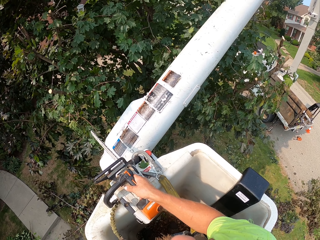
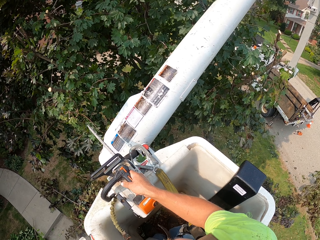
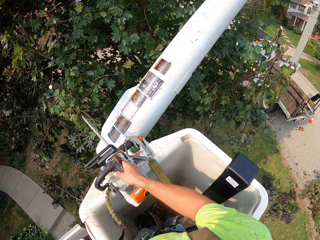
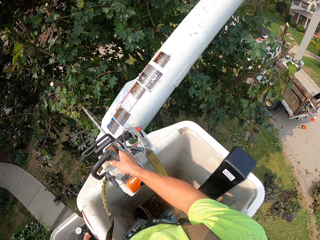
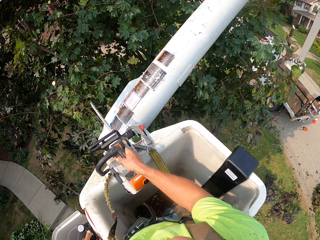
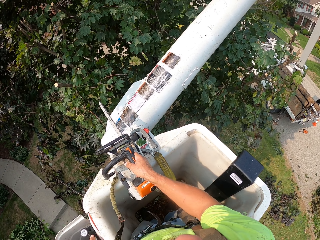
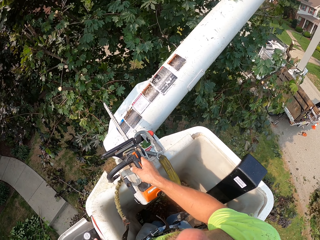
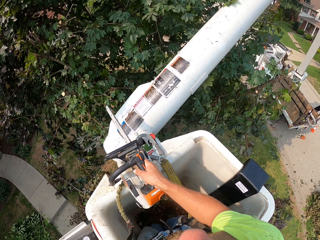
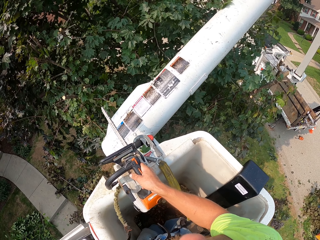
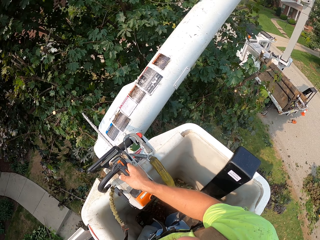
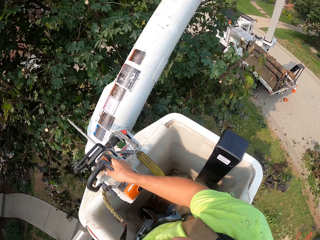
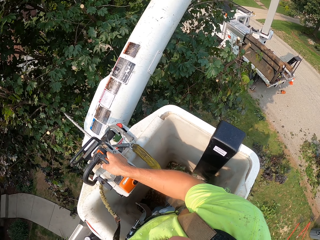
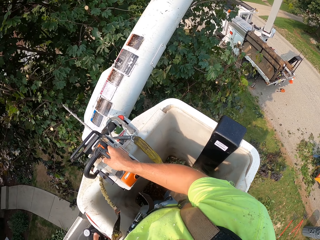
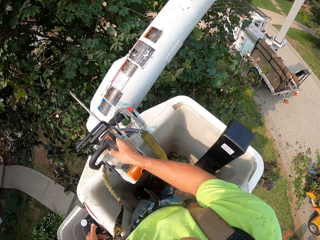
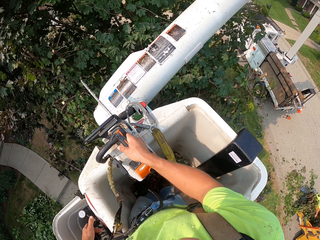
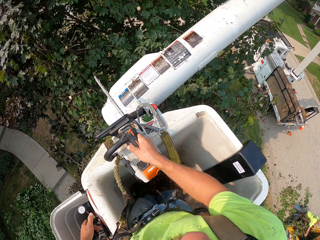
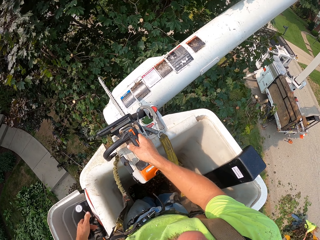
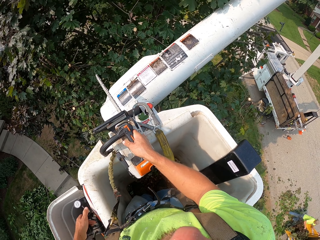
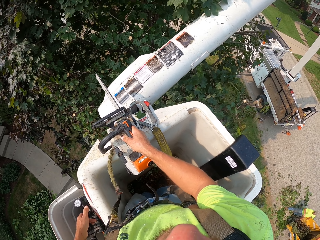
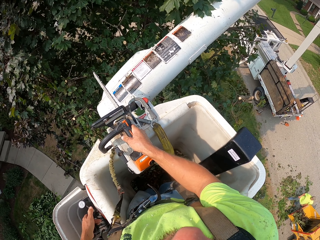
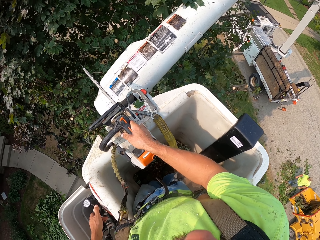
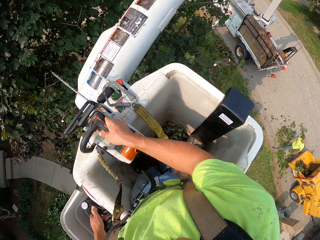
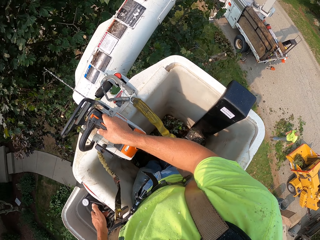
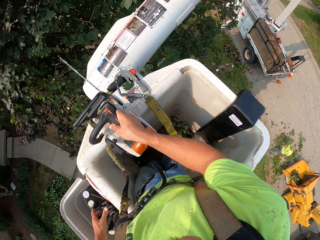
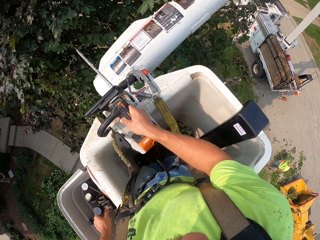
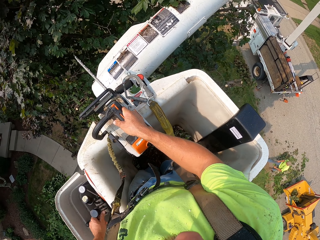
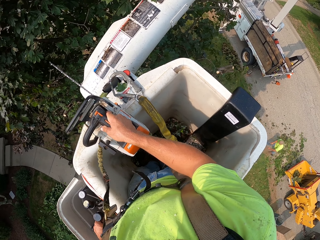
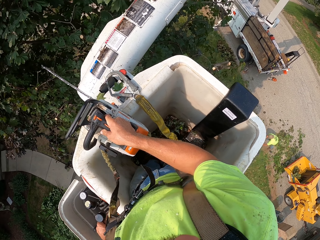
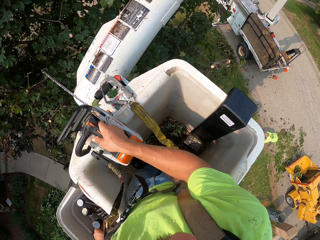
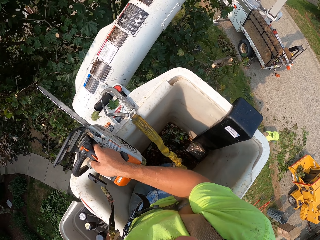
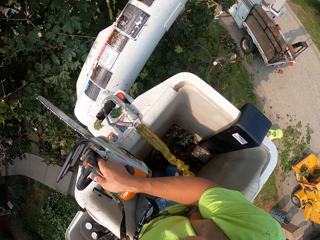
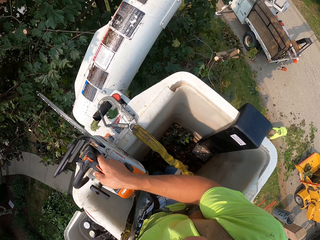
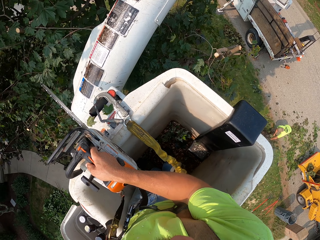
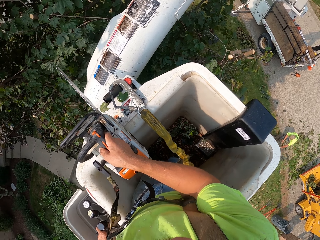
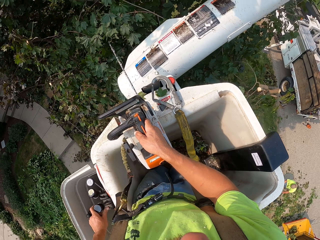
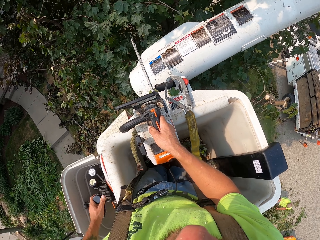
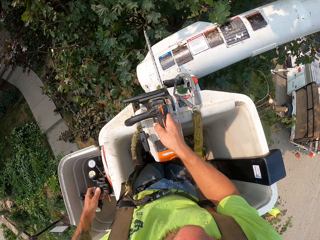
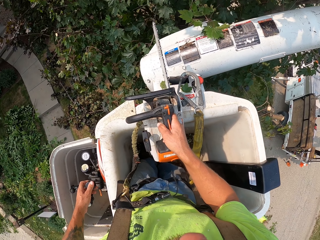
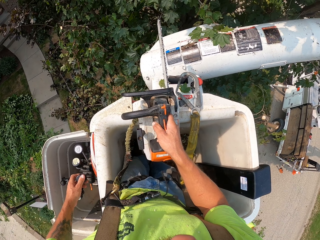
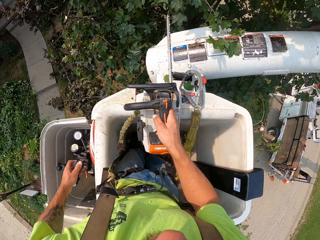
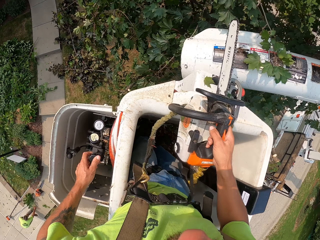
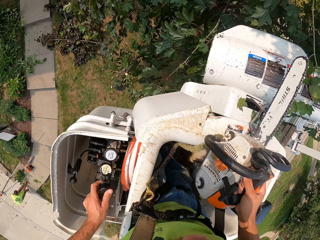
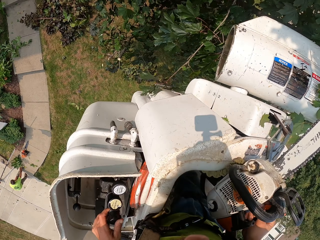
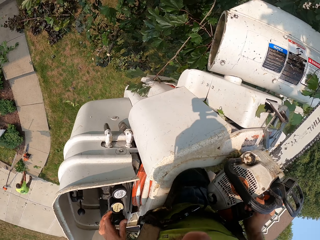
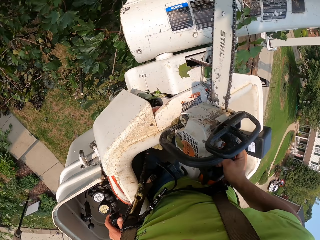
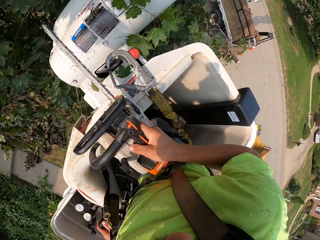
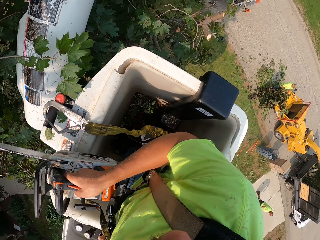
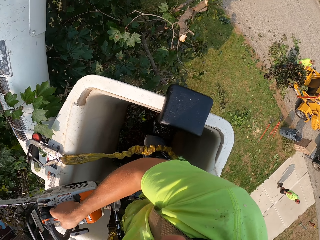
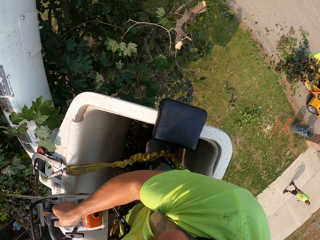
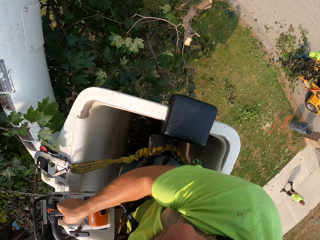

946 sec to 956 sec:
The man puts the branches in the wood chipper with both hands. He walks around and picks up the branches from the ground with both hands.

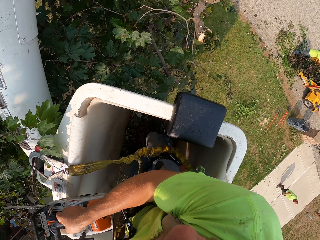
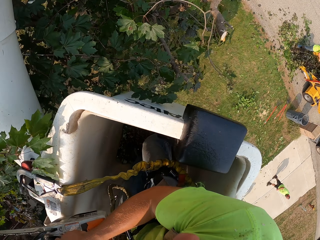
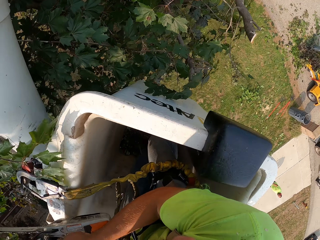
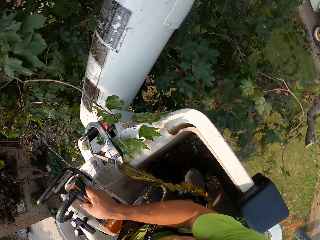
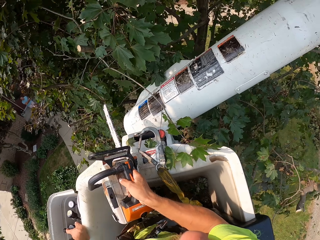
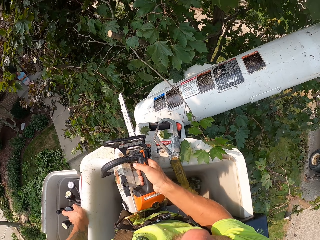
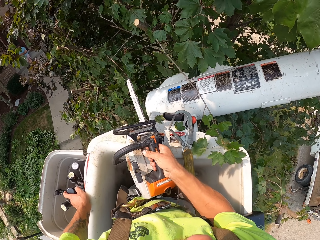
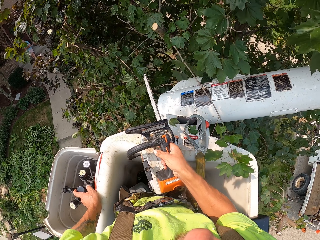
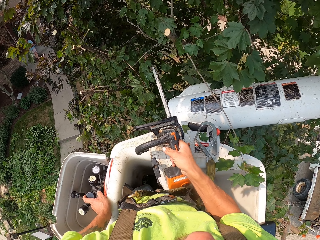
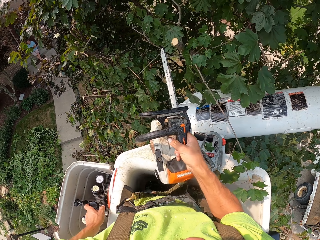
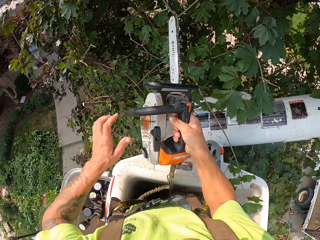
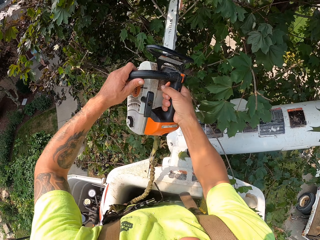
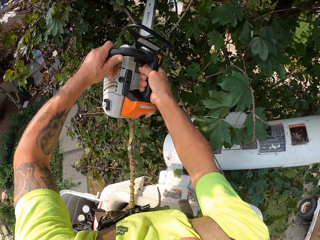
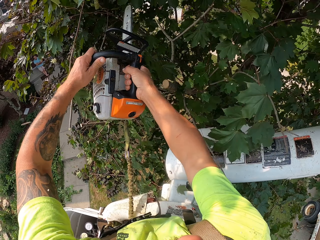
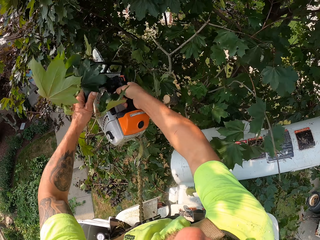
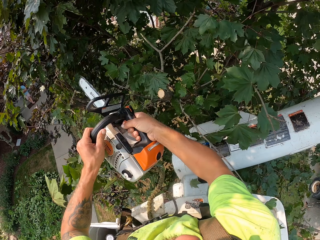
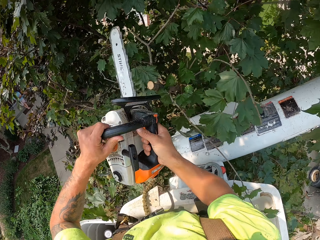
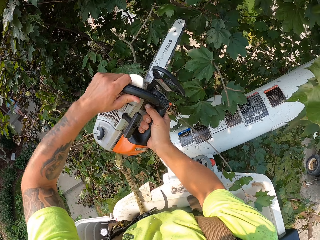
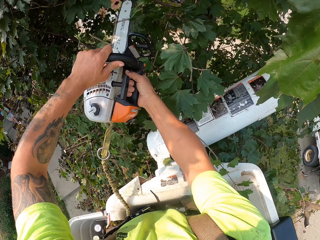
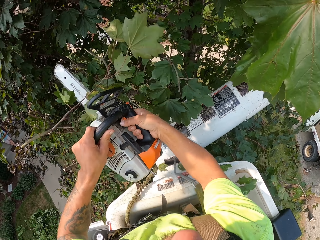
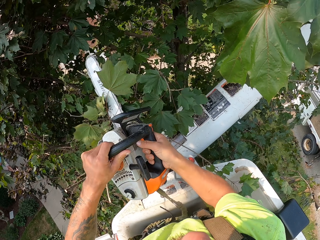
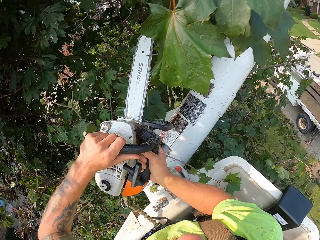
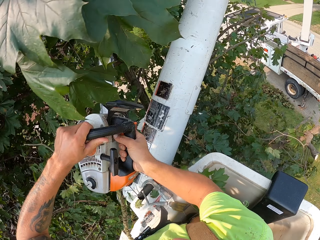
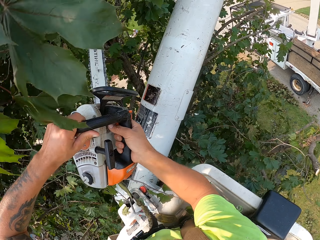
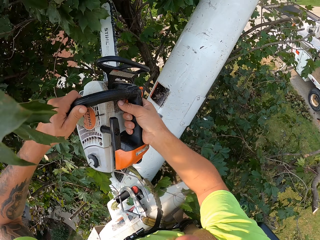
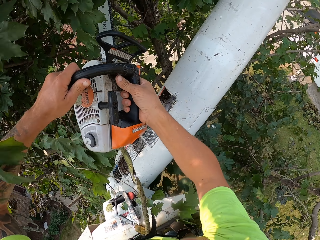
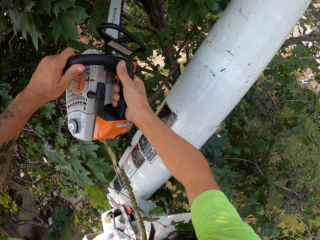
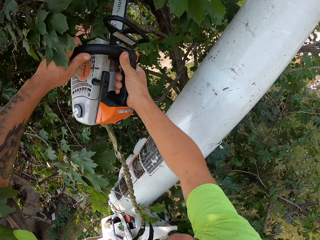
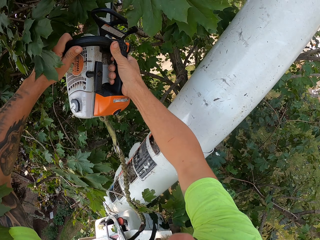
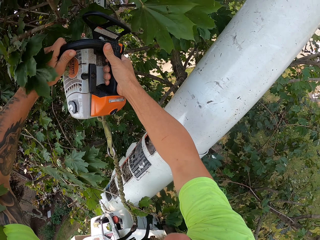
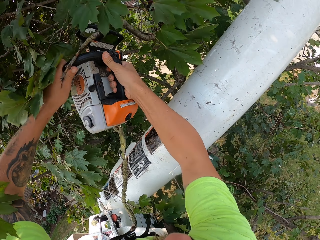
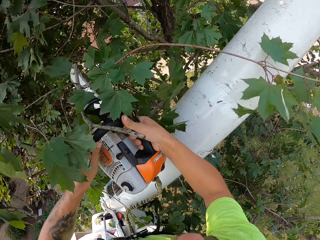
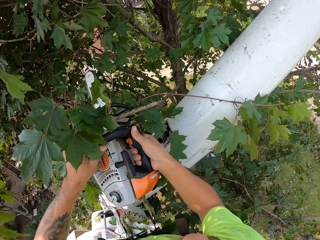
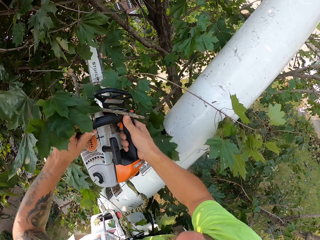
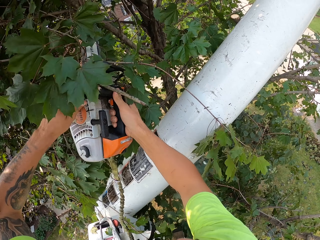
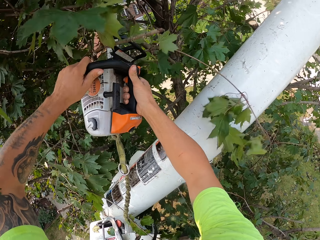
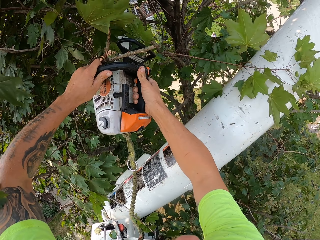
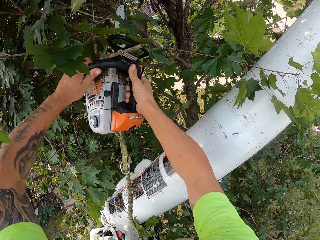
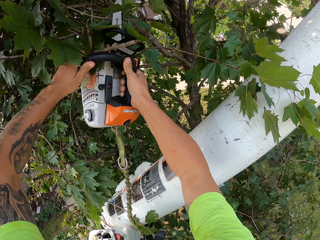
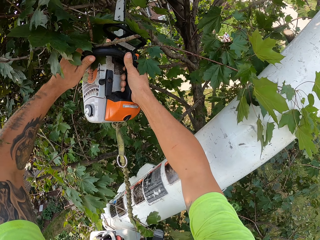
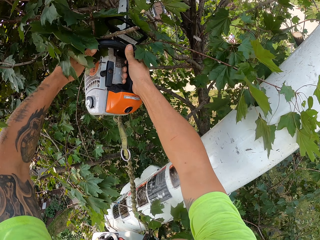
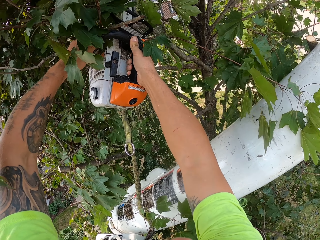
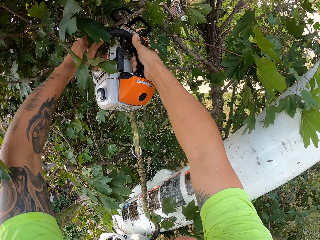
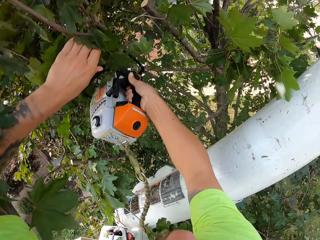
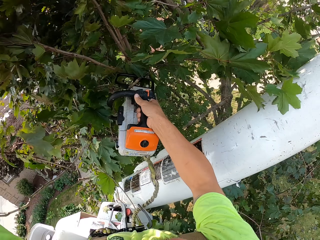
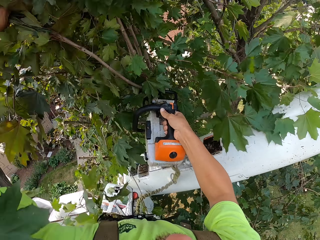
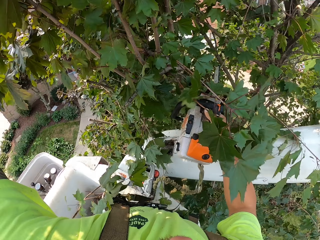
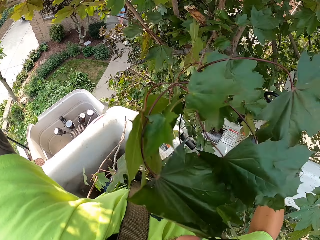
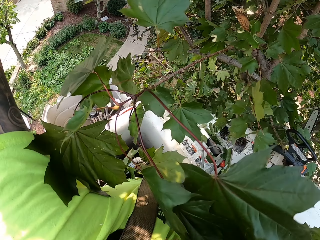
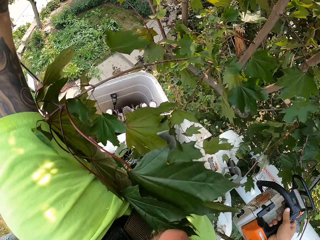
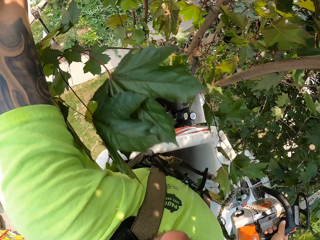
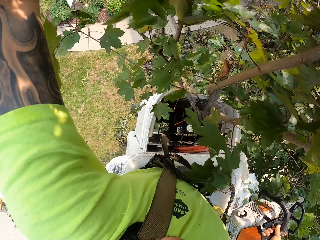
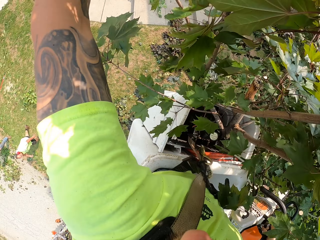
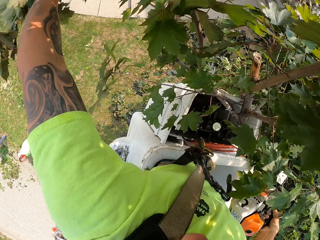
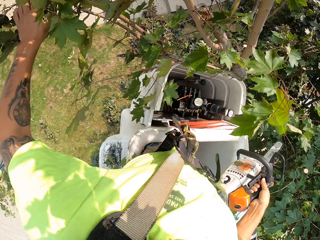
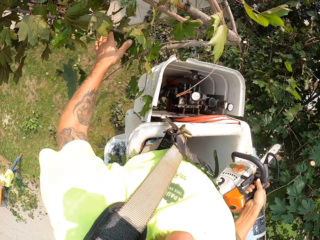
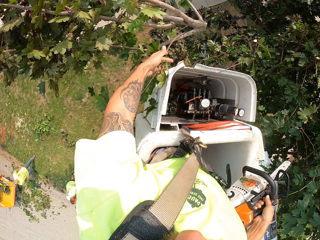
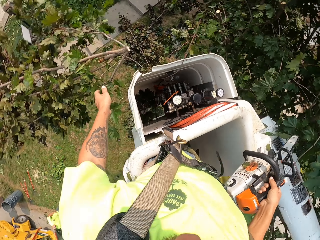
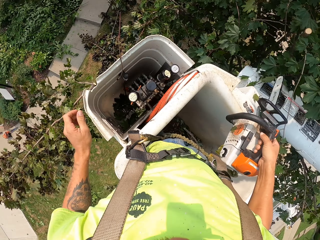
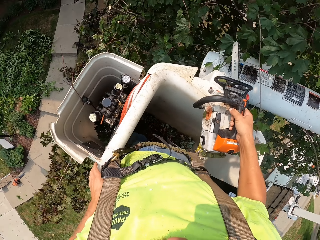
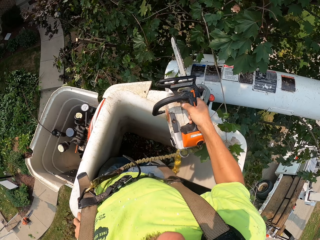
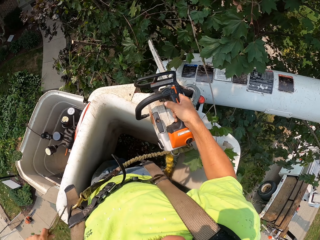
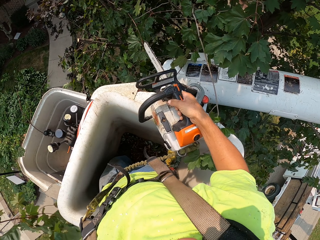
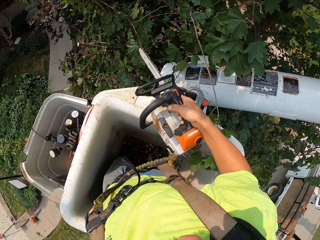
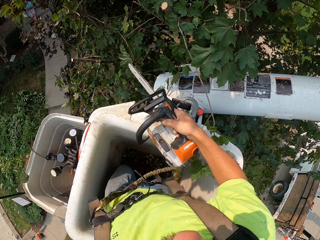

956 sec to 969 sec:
The man walks around. The camera wearer lifts the chainsaw from the boom lift with his right hand. He cuts some branches with the chainsaw in both his hands. He throws the branch on the ground with his left hand.
